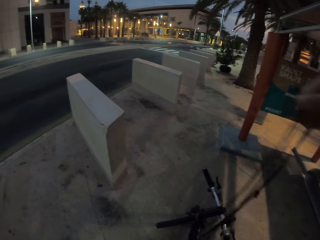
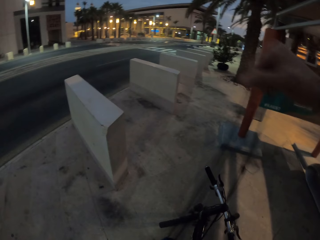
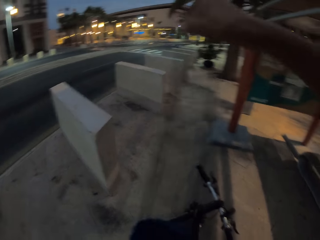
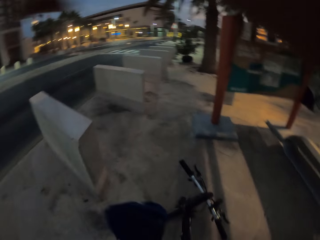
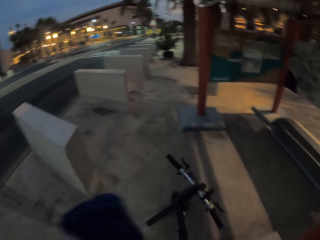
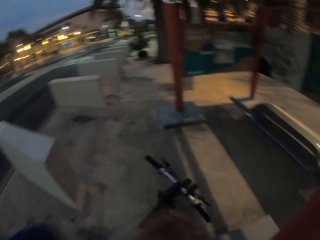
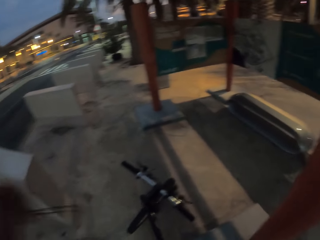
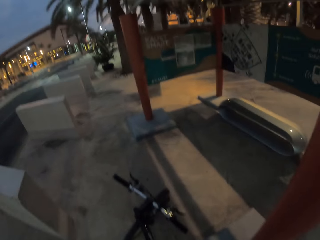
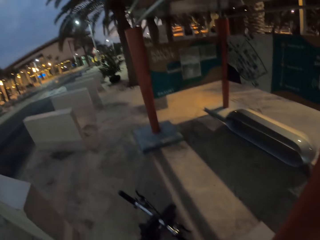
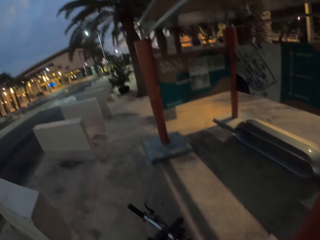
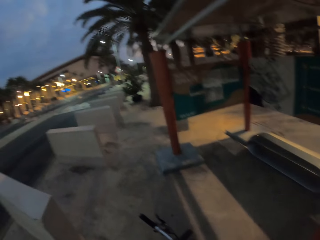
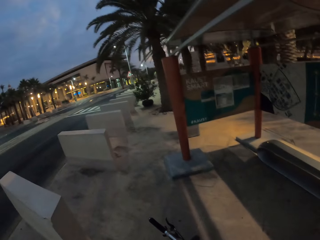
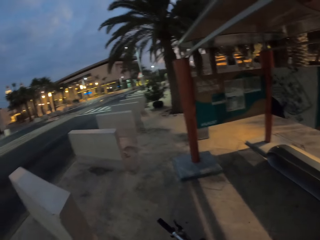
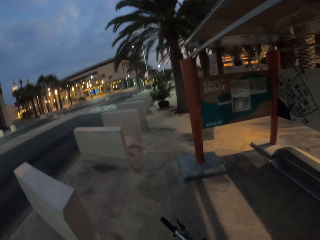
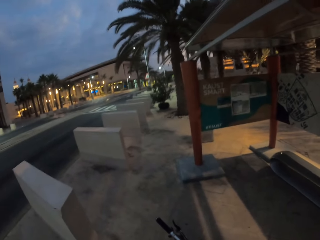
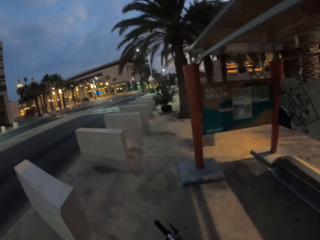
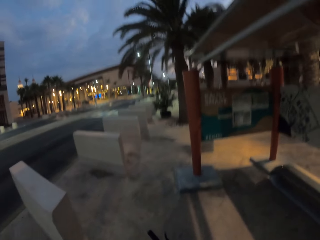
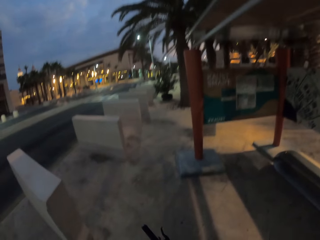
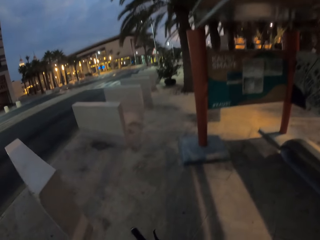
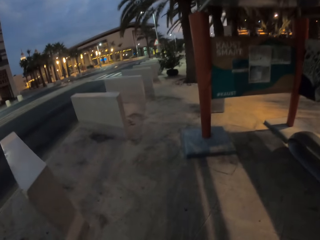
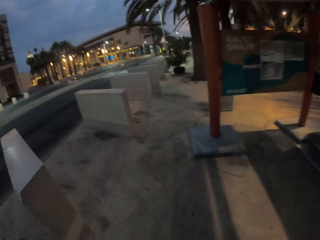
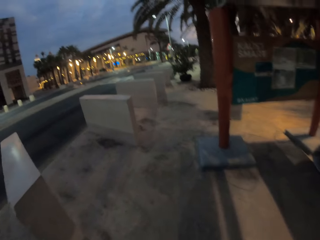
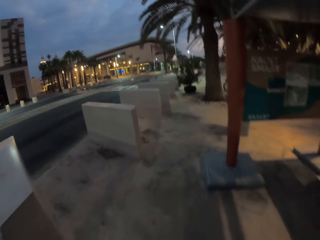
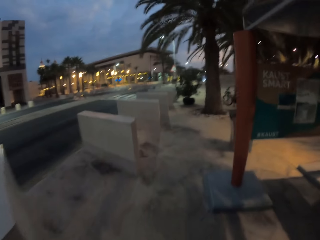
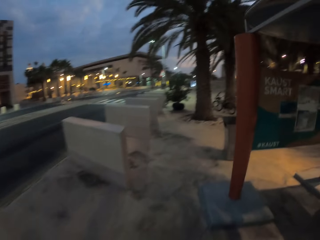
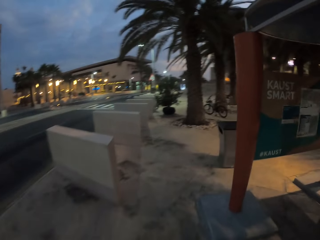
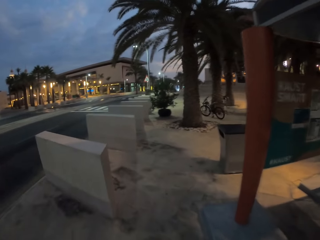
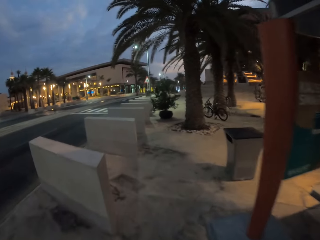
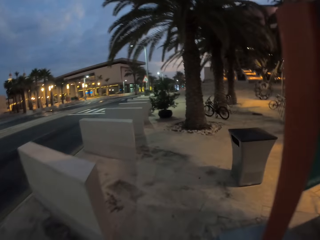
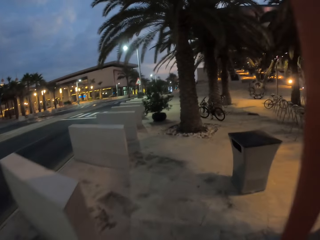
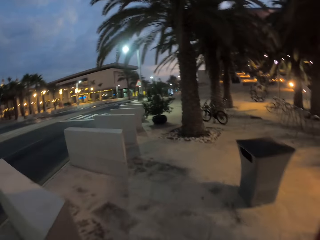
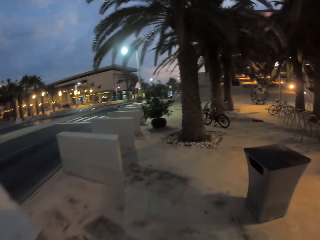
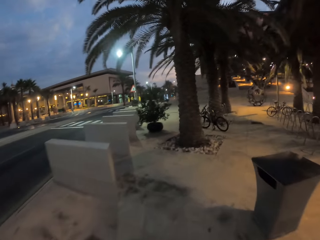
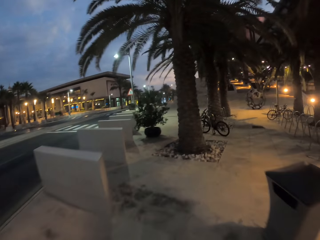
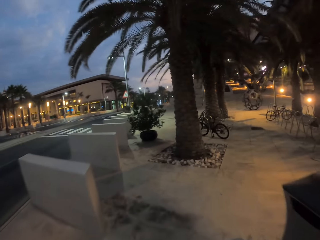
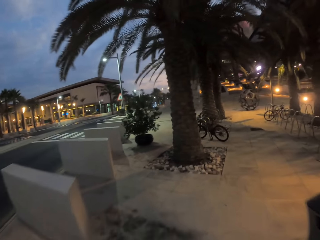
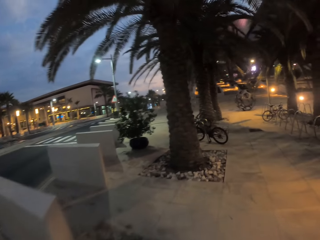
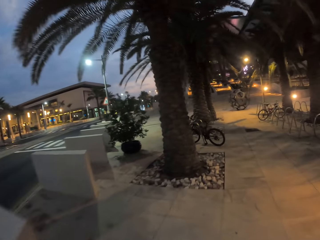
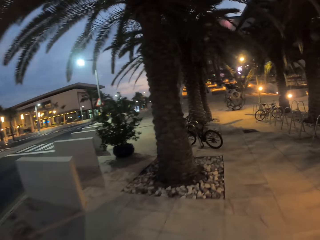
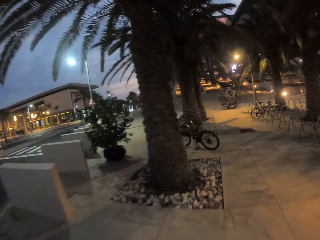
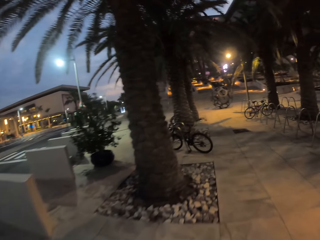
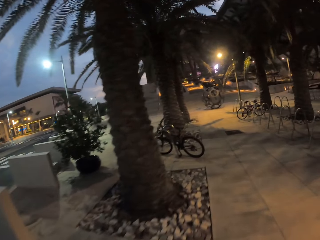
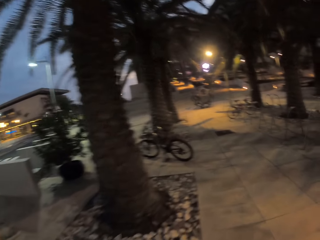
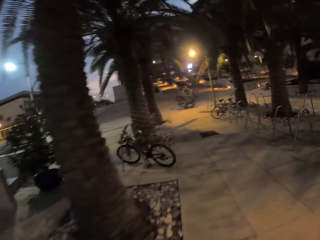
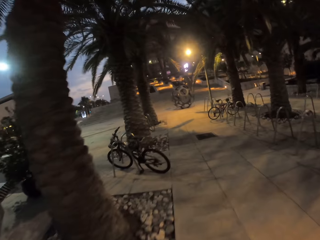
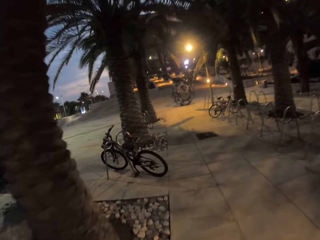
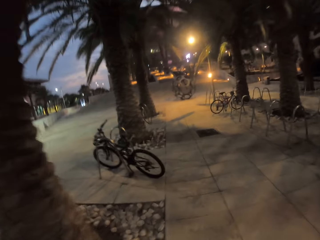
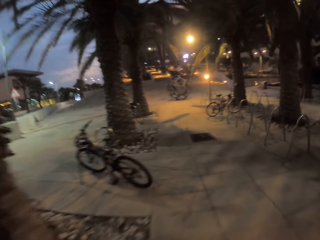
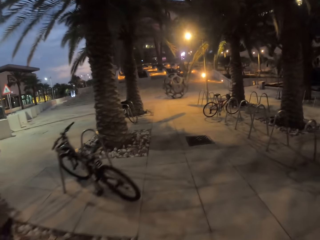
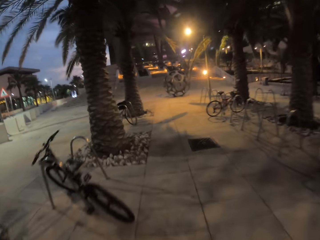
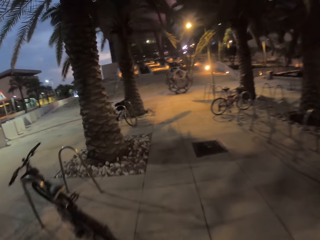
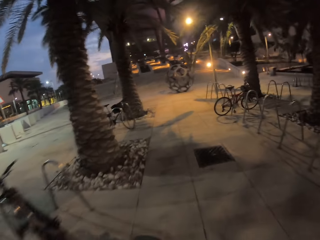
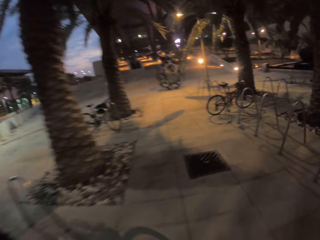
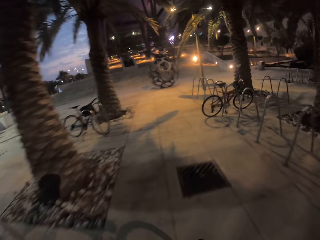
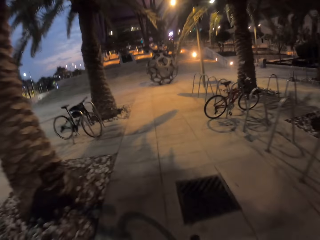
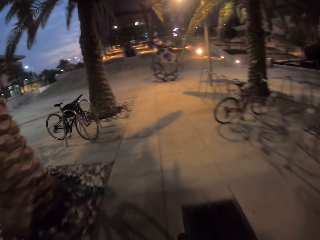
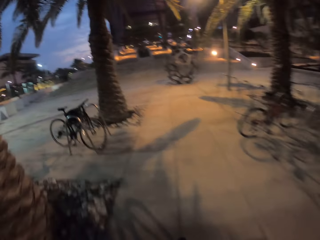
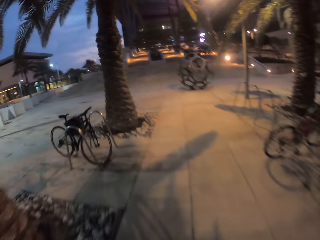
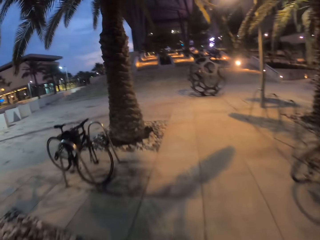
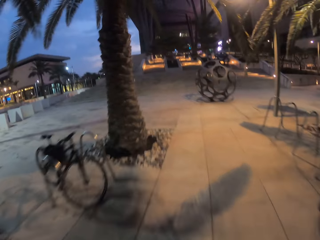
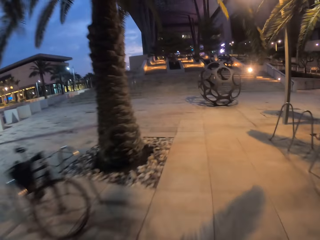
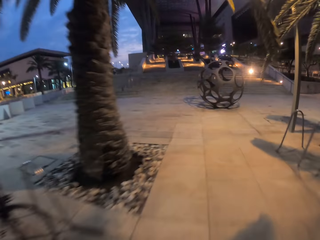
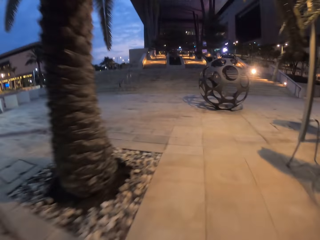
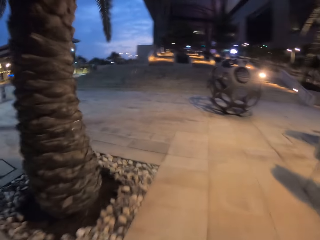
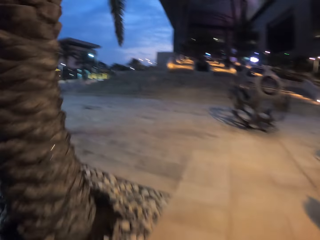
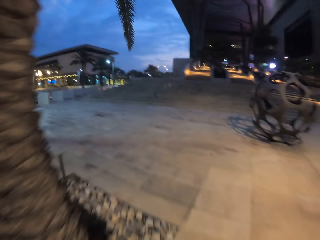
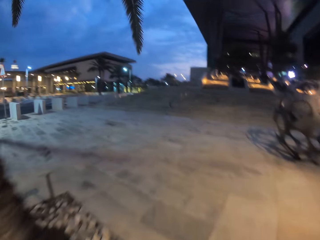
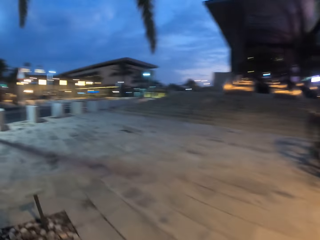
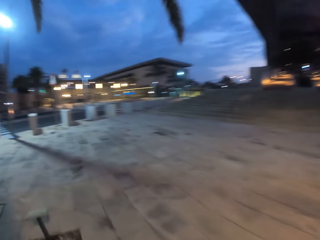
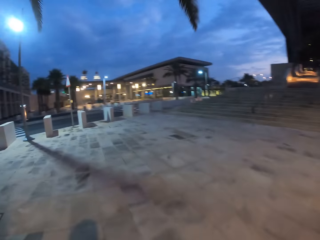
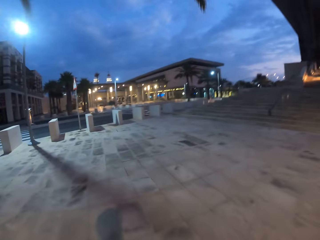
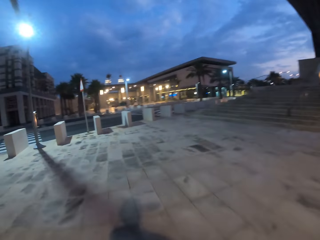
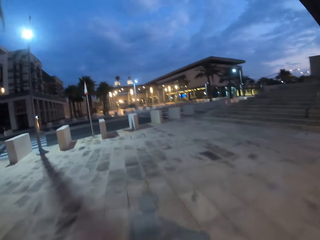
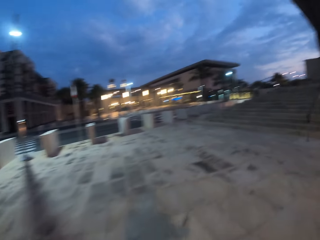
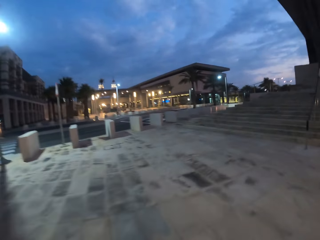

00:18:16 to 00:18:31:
The camera wearer passes the bag through. They walk outside and cycle on the road.

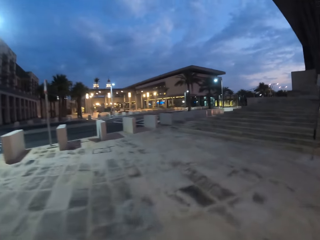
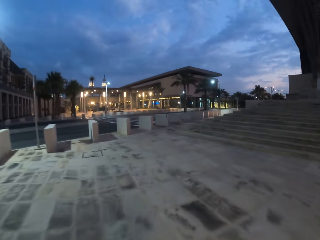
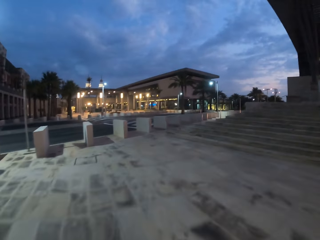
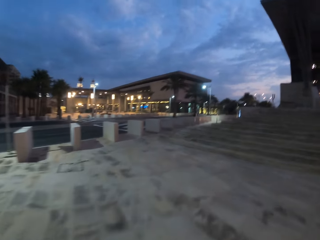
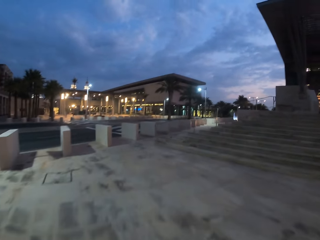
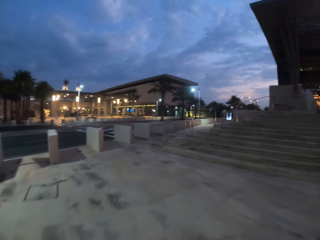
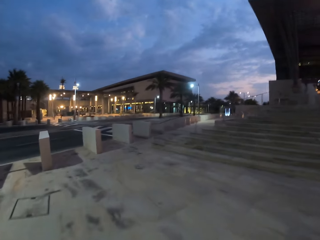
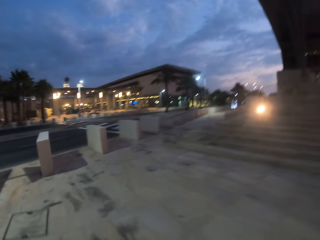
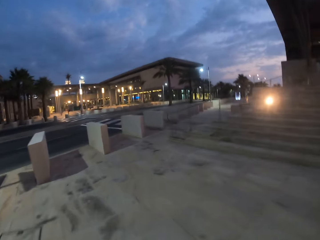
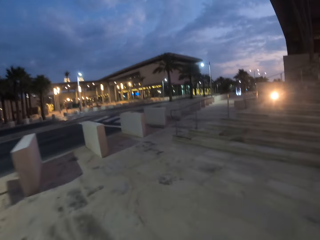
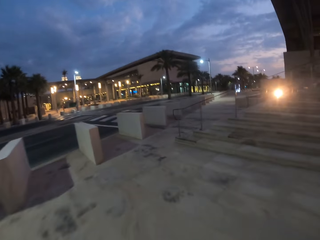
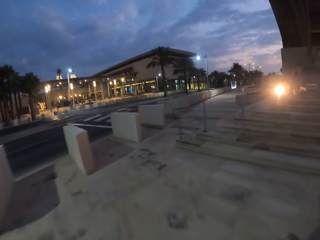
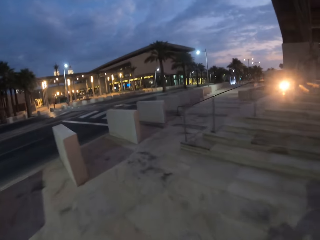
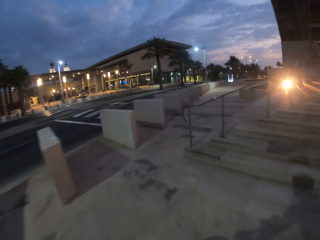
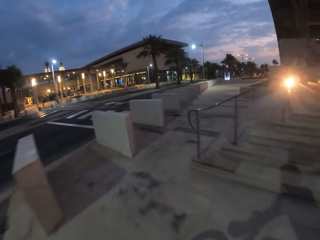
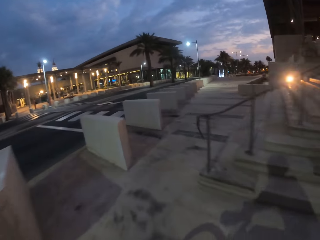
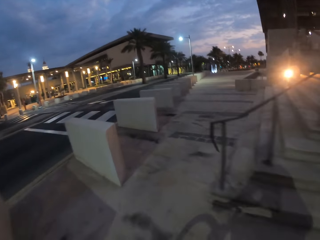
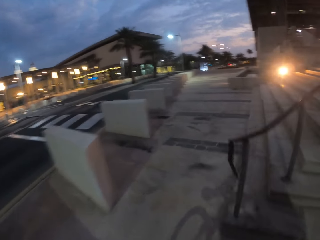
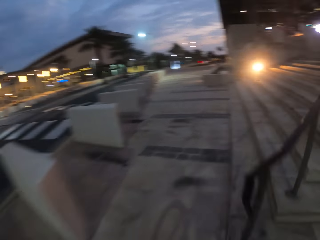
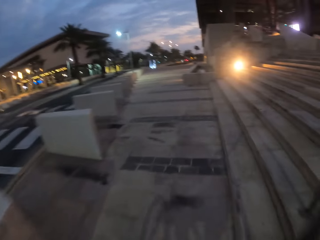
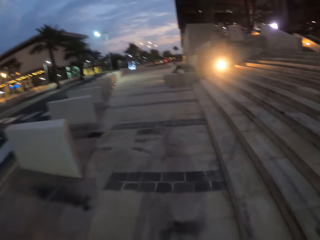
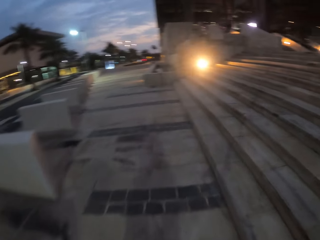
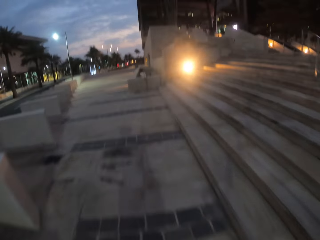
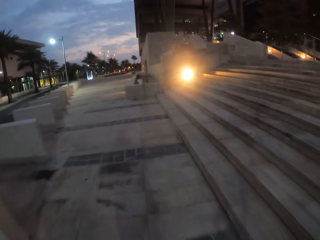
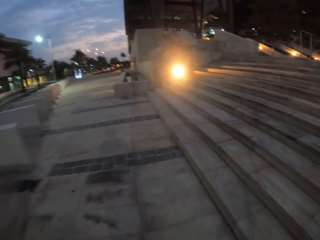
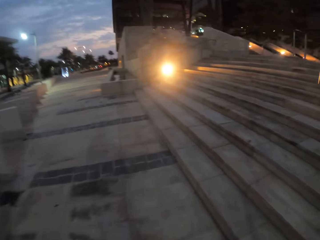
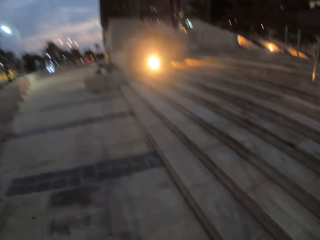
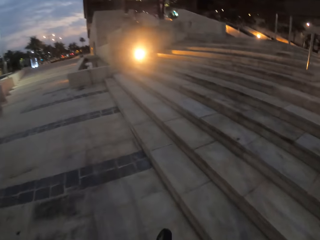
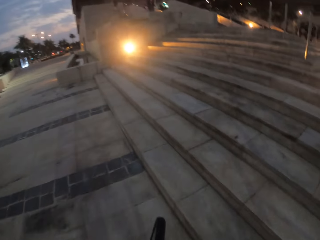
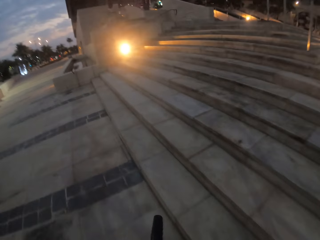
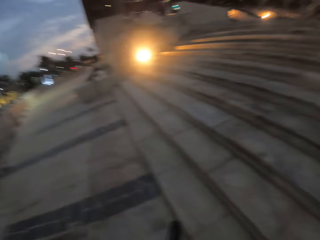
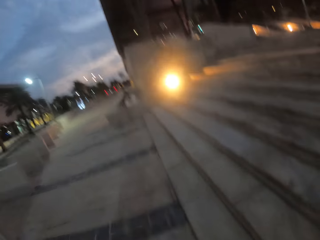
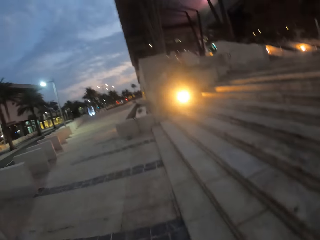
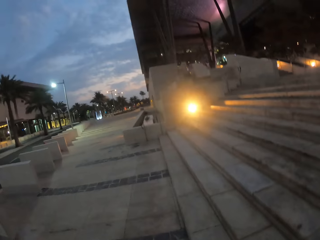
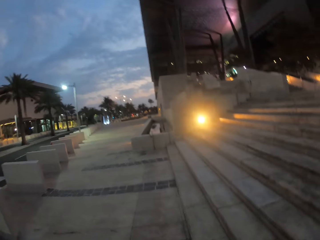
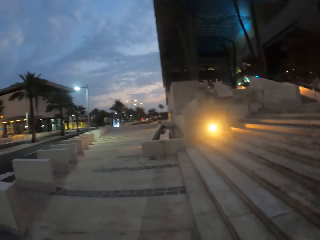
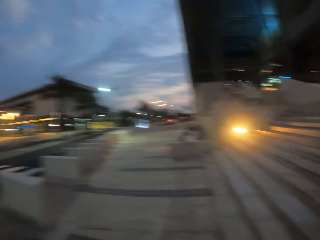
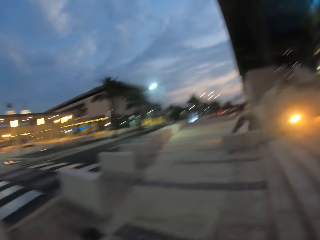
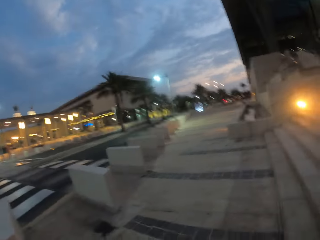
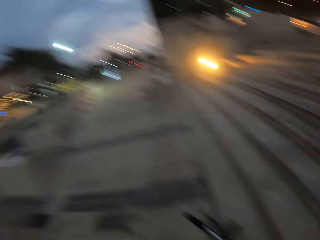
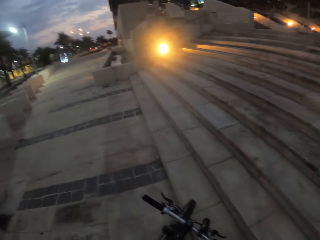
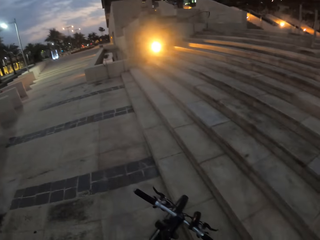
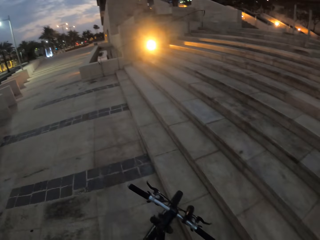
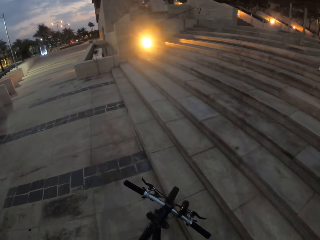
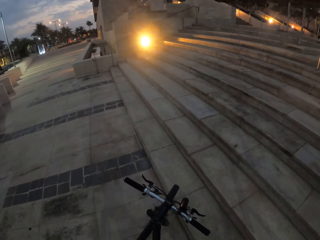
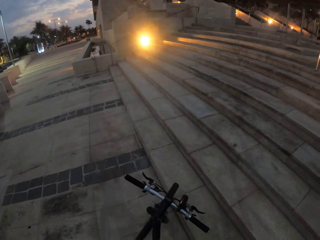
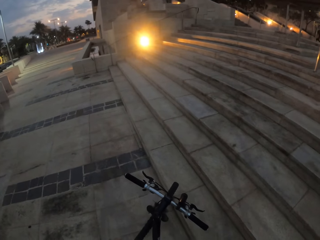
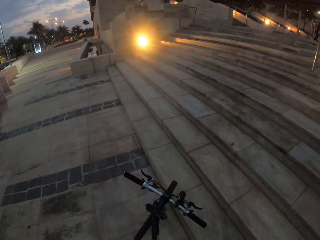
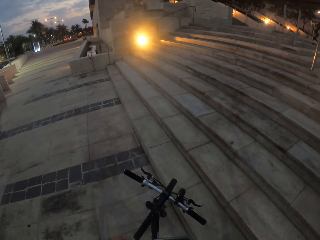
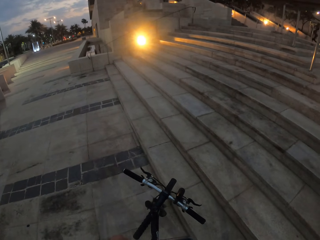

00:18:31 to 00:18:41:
The camera wearer stops the bicycle. They stand on the road.
